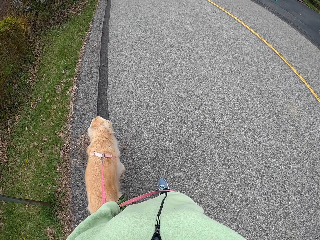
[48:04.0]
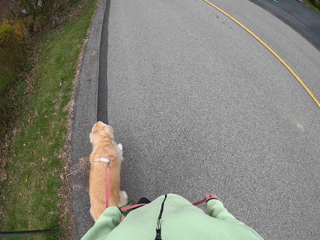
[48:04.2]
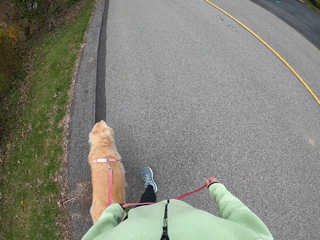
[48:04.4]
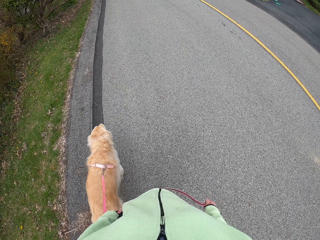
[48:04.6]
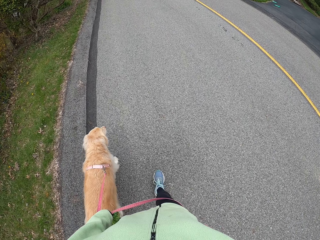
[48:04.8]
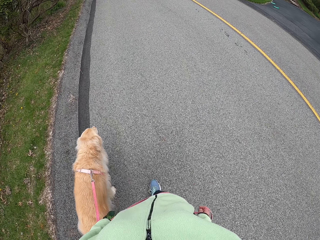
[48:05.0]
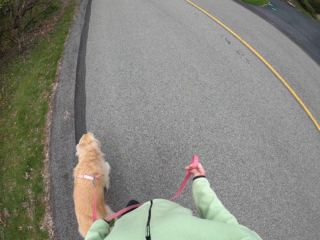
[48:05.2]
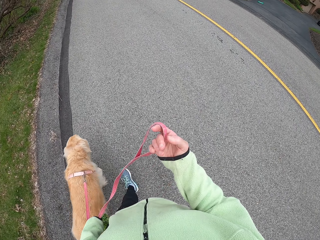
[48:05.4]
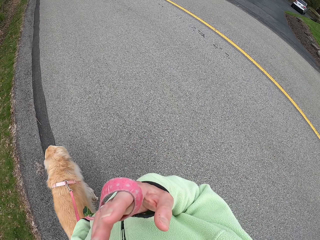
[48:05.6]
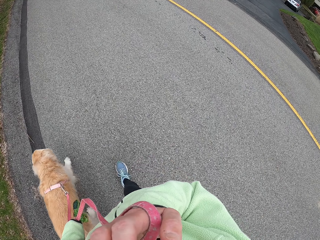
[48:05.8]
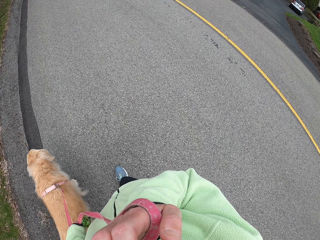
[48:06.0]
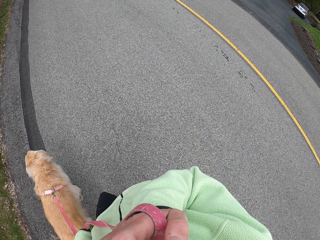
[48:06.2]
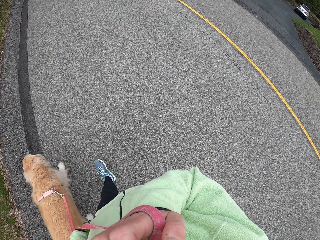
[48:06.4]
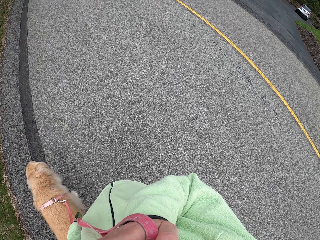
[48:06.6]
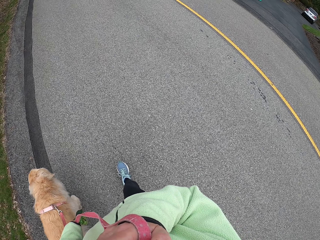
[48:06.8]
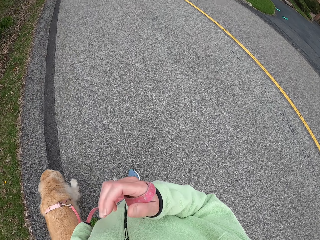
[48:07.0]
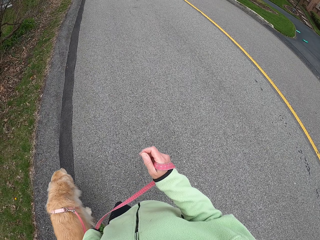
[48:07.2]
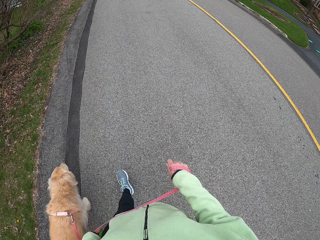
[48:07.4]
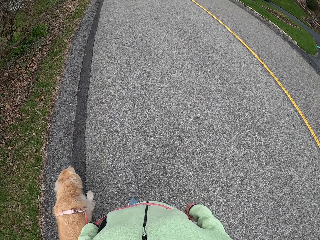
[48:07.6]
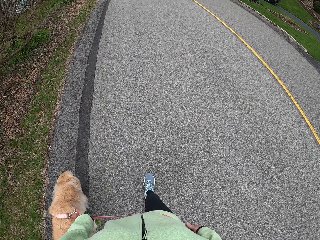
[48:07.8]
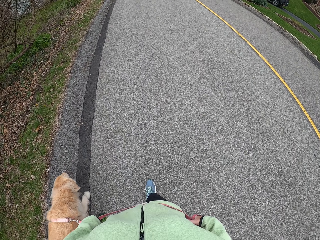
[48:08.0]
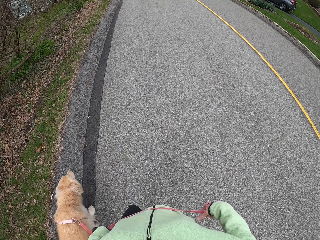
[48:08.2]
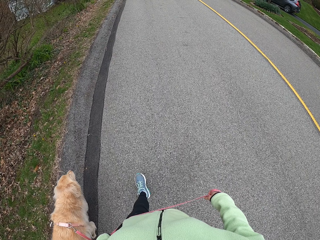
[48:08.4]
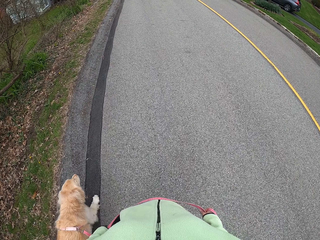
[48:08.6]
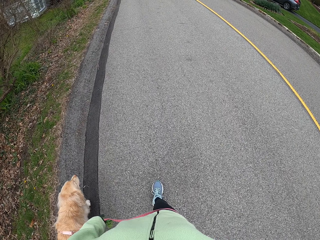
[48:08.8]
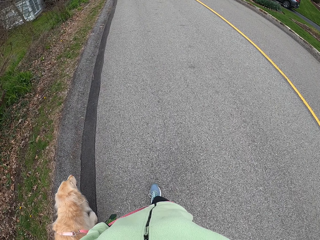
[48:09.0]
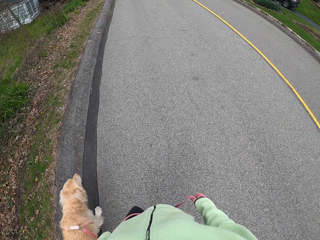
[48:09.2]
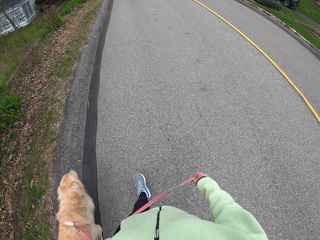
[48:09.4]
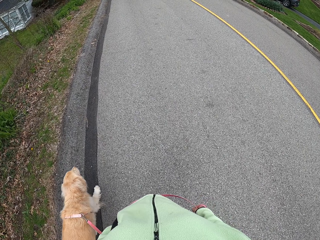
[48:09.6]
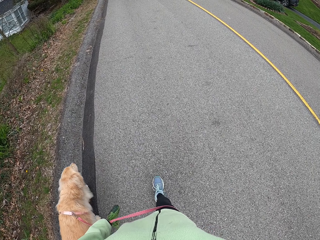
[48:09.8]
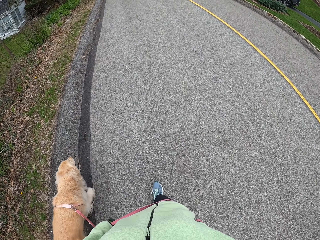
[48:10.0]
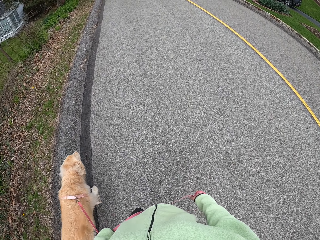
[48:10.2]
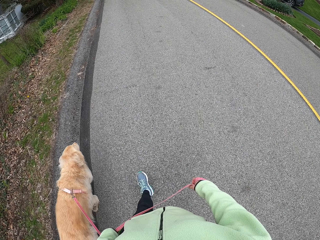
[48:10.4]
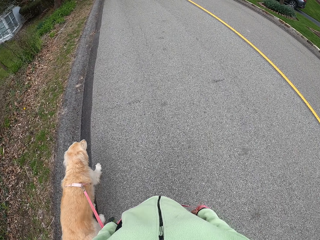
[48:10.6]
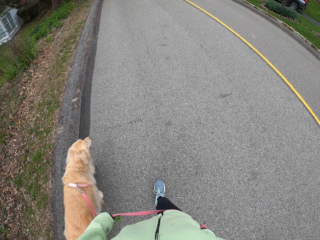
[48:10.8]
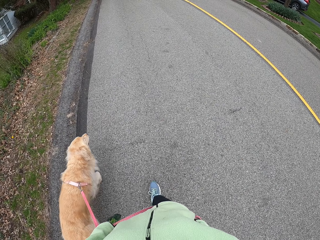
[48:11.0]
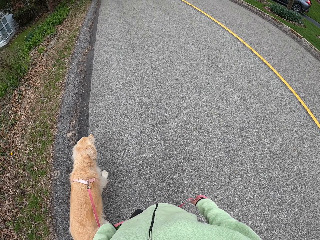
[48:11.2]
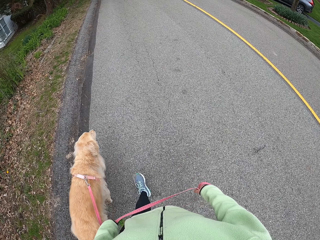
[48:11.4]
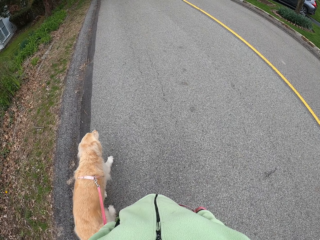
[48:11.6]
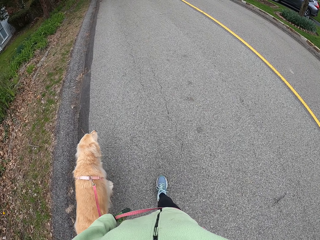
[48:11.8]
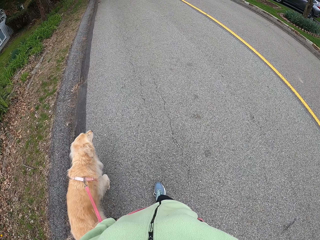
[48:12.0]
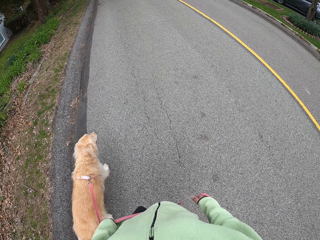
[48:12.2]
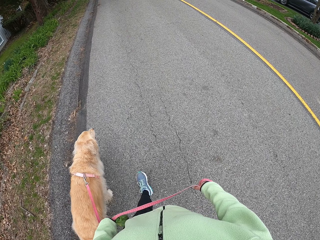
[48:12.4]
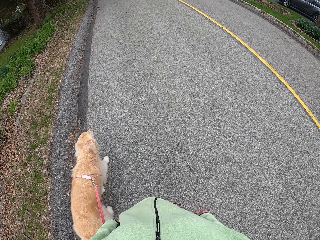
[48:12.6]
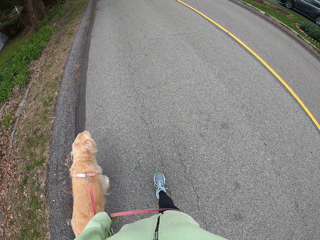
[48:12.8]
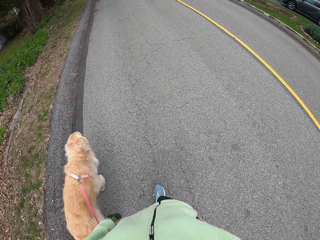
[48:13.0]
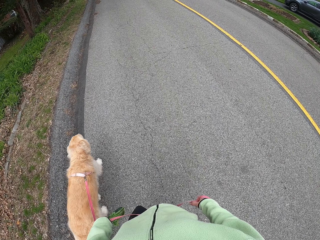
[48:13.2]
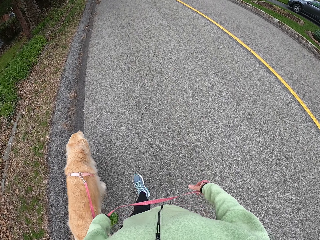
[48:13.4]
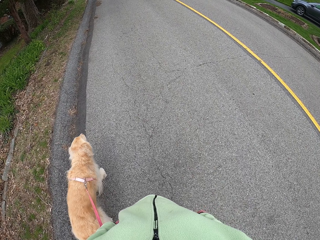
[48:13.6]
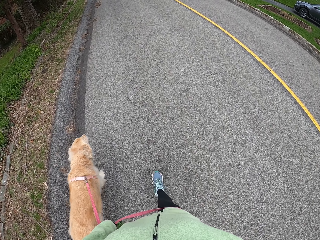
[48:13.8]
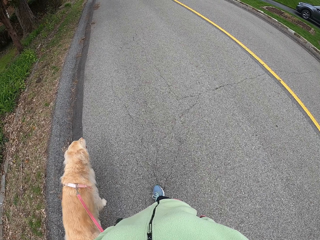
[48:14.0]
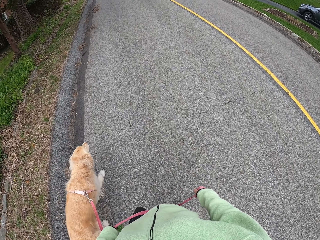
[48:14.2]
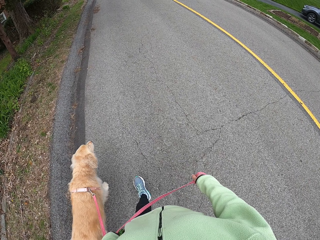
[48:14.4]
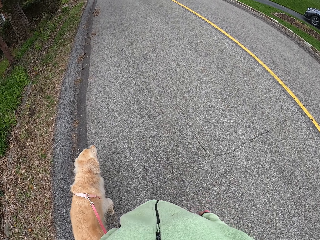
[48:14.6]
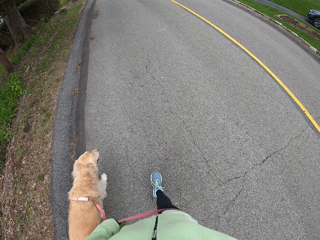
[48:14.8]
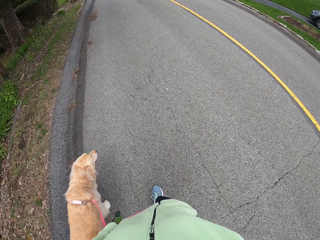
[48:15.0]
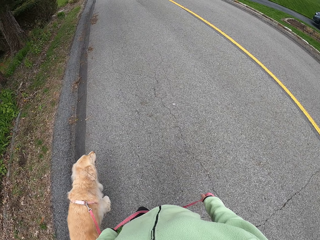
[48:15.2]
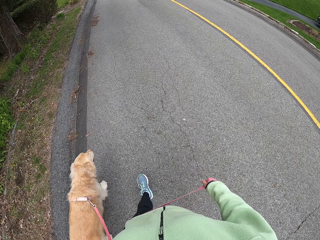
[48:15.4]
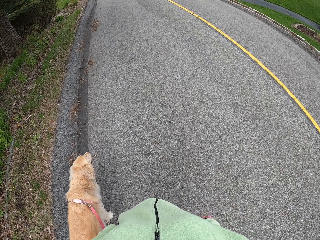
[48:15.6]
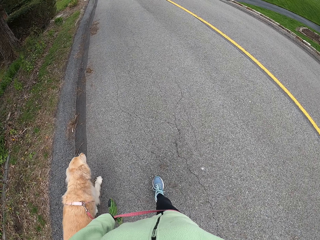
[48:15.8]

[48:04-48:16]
The camera wearer raises his right hand. He holds the nose. He walks around the road.

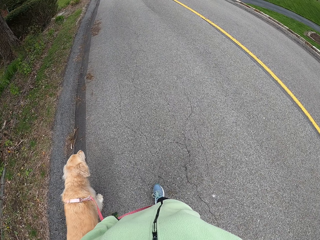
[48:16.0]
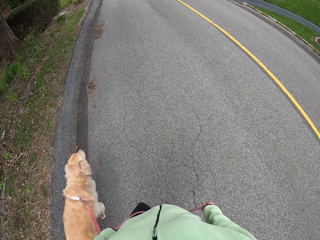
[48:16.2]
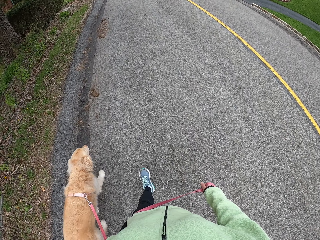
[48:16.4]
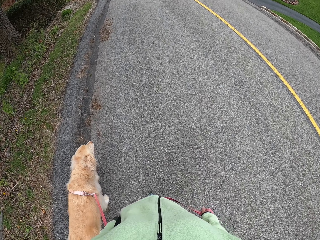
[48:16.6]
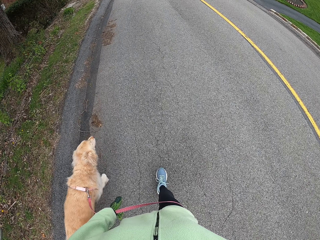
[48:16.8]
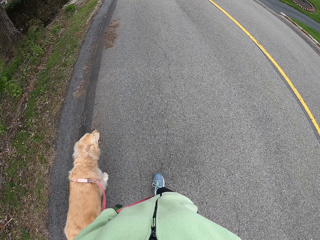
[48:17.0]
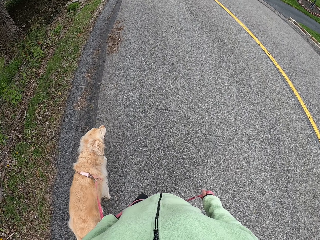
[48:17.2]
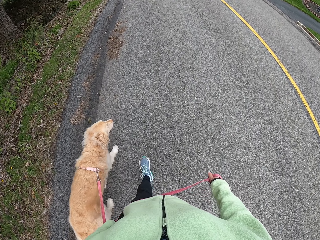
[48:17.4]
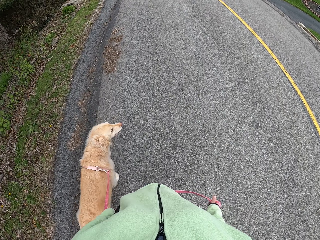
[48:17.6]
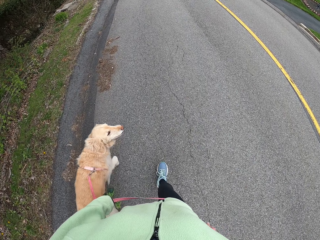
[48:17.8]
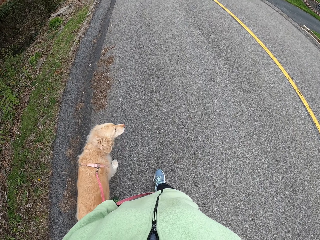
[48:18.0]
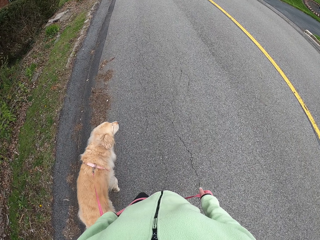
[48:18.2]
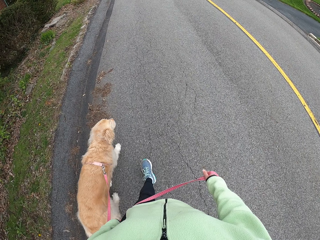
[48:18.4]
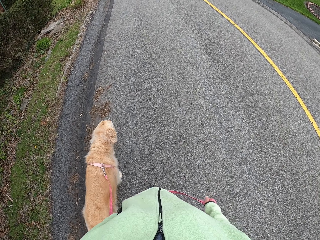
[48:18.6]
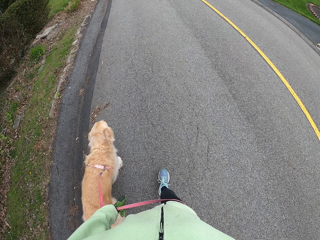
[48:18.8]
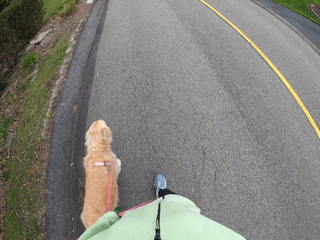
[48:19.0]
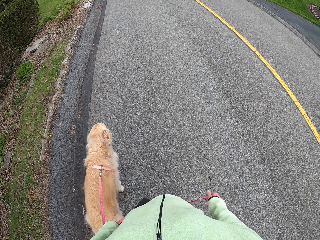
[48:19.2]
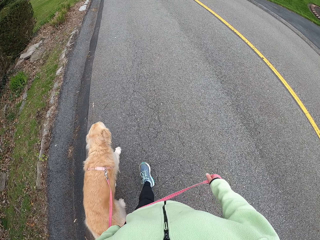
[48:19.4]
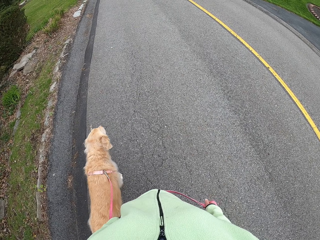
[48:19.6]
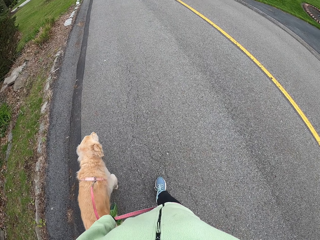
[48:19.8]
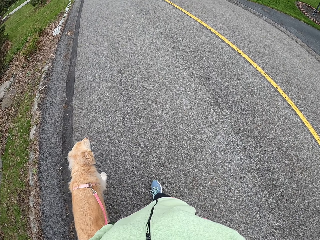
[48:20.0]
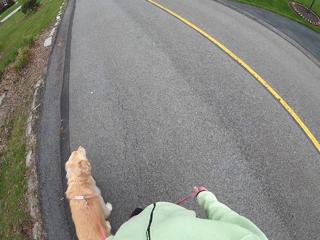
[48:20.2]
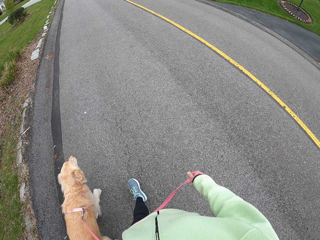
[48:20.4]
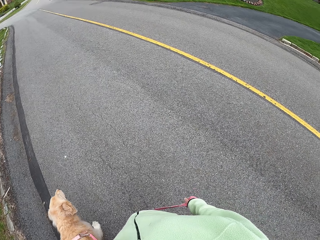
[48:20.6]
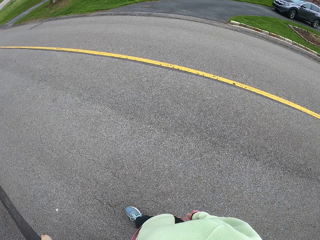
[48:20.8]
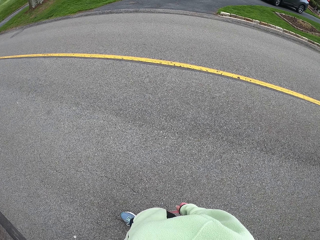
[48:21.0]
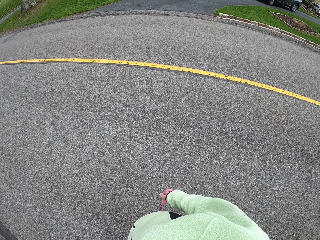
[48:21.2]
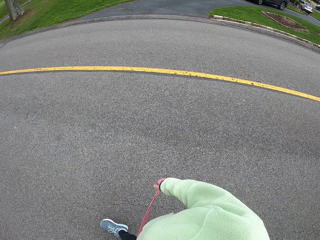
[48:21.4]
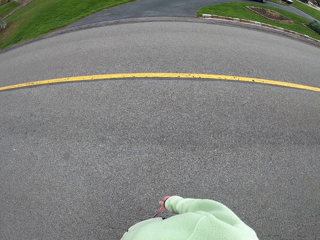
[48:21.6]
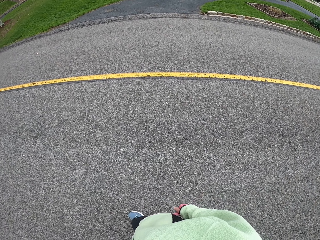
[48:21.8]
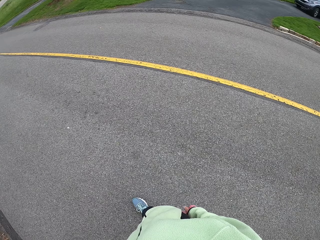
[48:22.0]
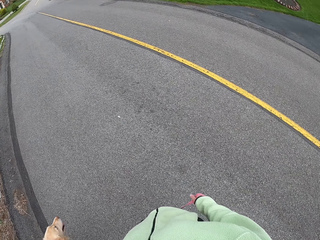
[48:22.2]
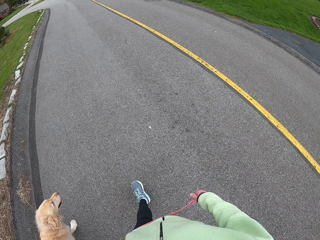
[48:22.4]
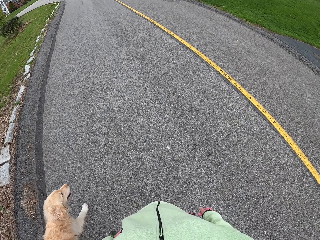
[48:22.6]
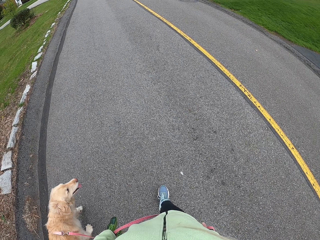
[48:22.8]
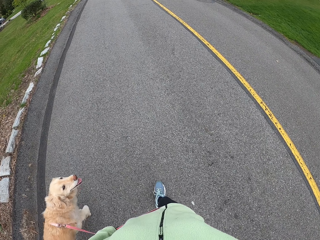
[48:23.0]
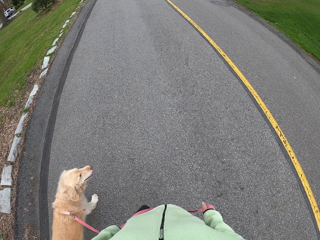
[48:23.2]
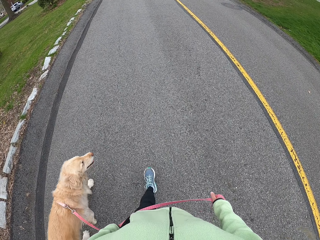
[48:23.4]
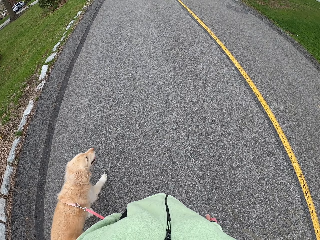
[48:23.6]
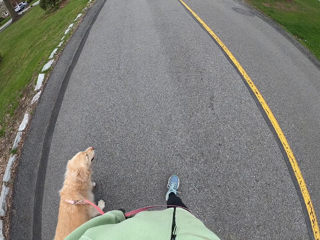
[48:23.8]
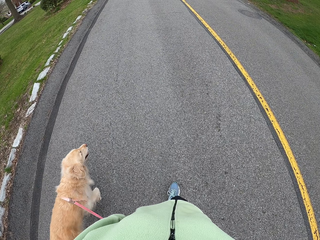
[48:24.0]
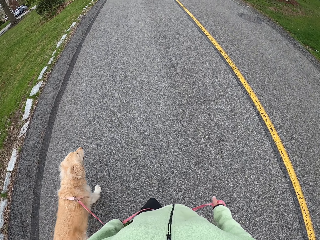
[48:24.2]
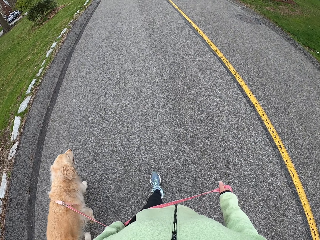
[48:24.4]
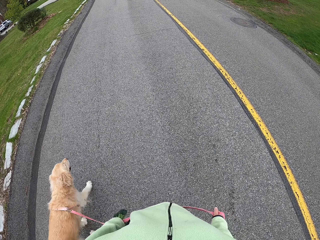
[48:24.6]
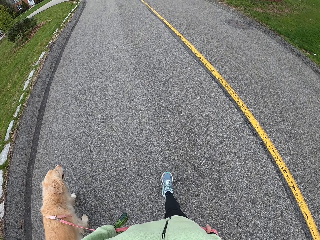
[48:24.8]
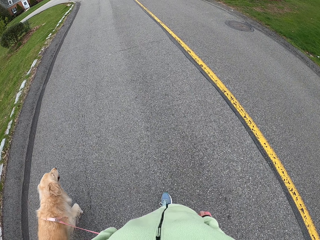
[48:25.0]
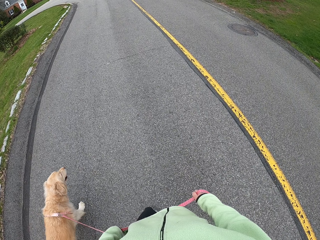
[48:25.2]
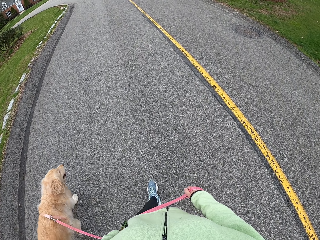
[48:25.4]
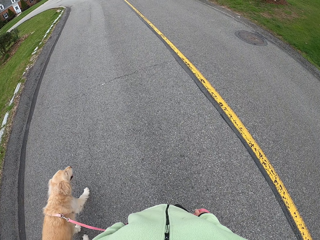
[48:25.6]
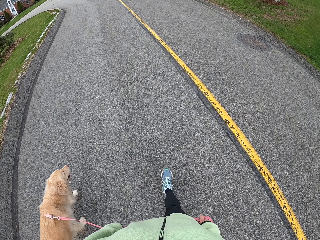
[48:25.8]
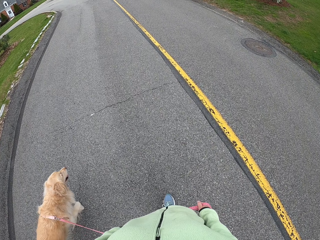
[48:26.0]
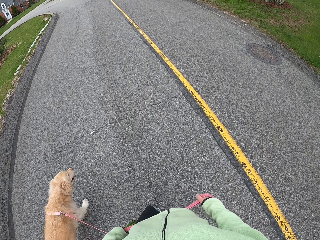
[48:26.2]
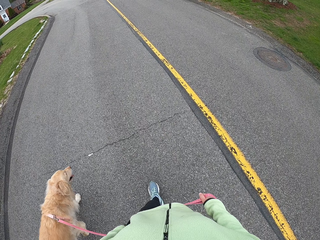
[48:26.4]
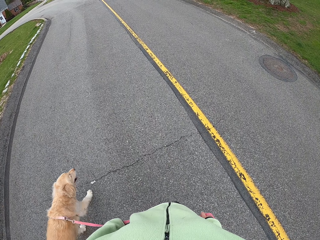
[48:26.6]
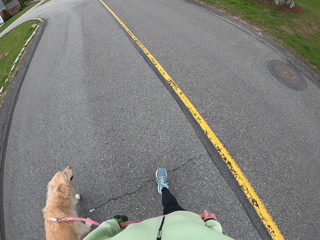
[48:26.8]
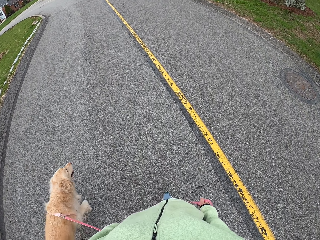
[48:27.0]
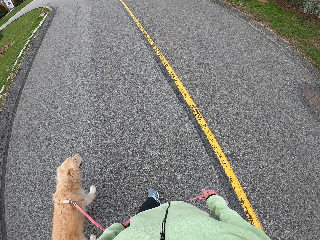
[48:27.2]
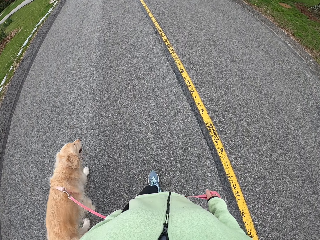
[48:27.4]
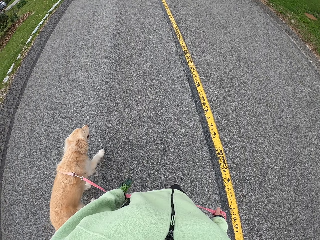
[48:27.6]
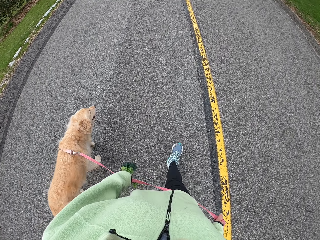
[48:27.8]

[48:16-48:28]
The camera wearer looks around the road. They walk around the road.
